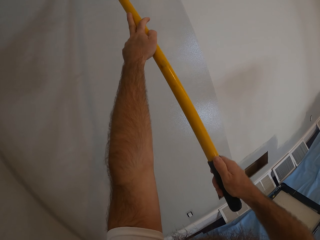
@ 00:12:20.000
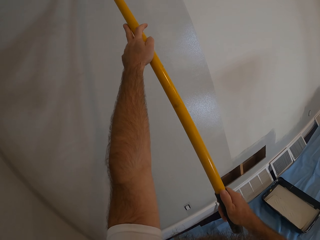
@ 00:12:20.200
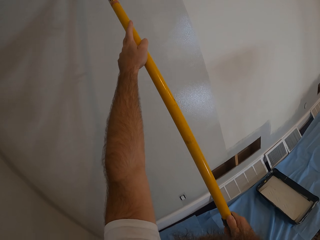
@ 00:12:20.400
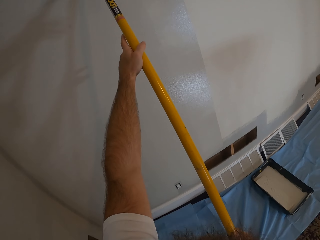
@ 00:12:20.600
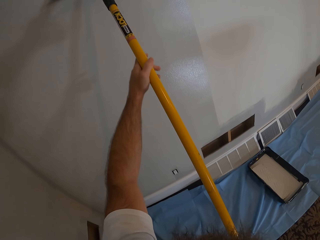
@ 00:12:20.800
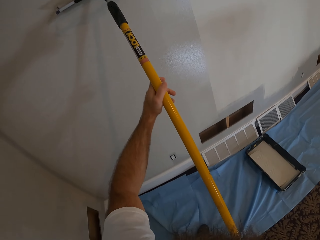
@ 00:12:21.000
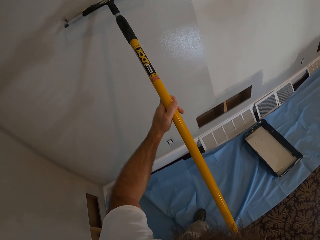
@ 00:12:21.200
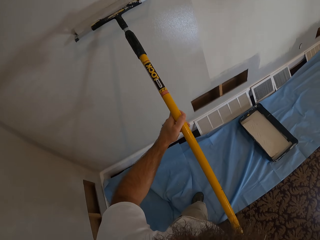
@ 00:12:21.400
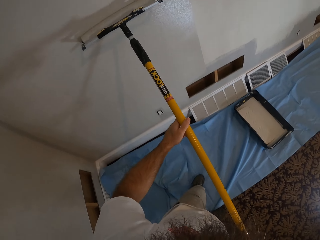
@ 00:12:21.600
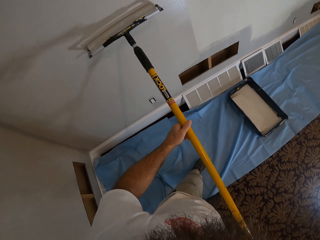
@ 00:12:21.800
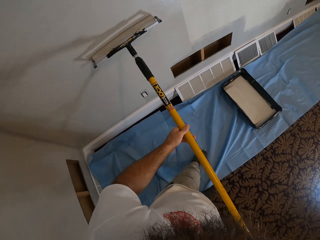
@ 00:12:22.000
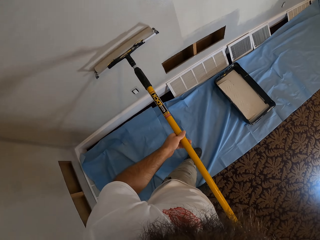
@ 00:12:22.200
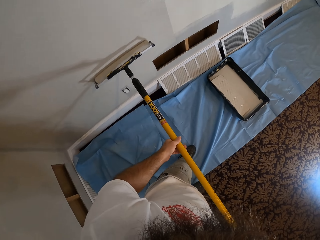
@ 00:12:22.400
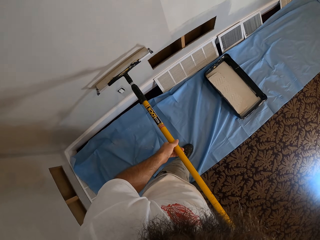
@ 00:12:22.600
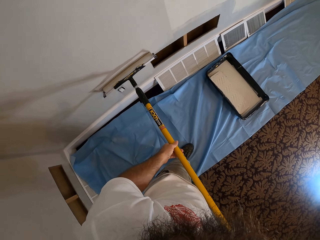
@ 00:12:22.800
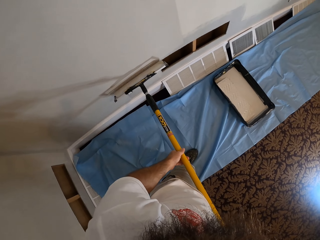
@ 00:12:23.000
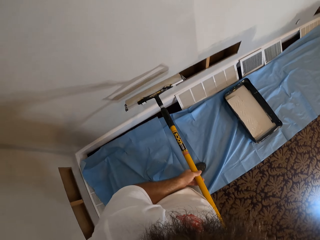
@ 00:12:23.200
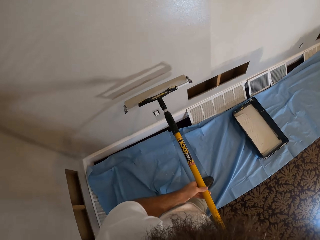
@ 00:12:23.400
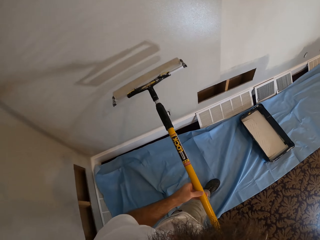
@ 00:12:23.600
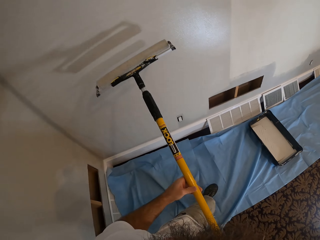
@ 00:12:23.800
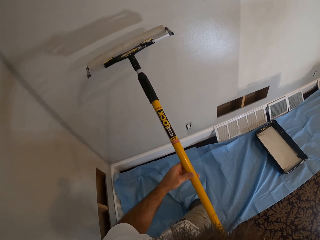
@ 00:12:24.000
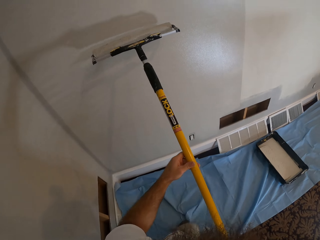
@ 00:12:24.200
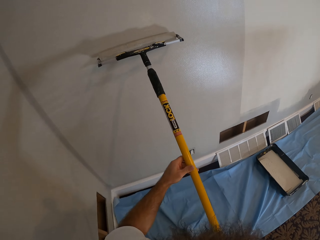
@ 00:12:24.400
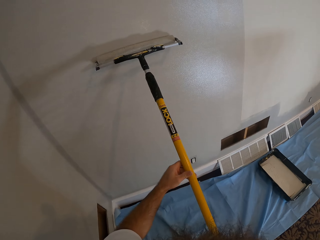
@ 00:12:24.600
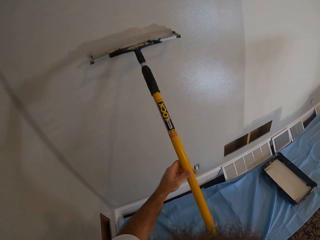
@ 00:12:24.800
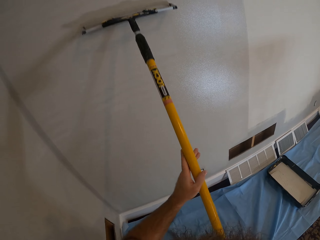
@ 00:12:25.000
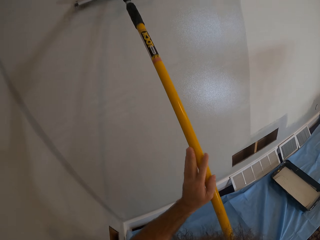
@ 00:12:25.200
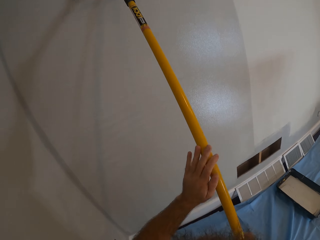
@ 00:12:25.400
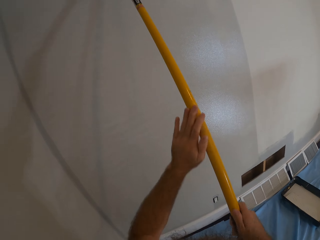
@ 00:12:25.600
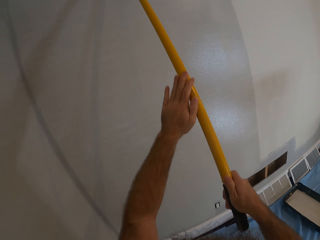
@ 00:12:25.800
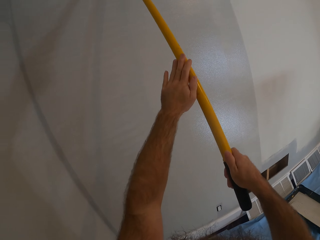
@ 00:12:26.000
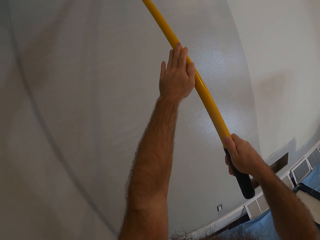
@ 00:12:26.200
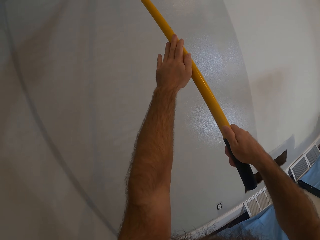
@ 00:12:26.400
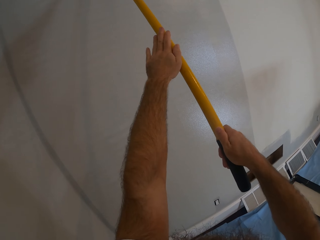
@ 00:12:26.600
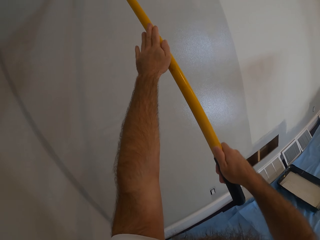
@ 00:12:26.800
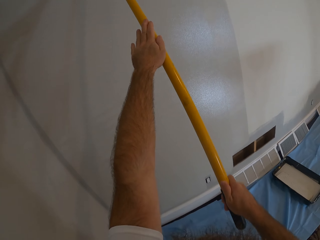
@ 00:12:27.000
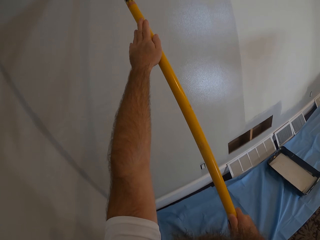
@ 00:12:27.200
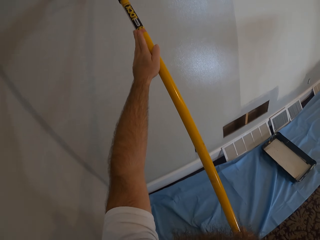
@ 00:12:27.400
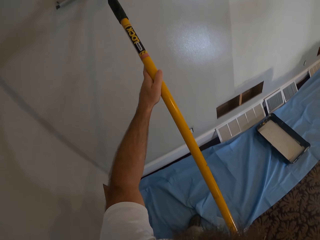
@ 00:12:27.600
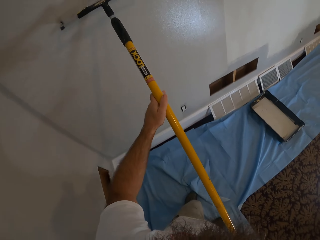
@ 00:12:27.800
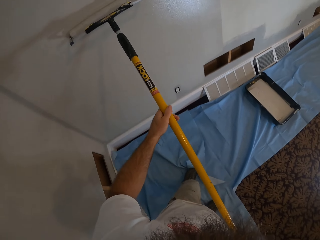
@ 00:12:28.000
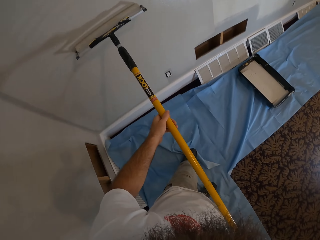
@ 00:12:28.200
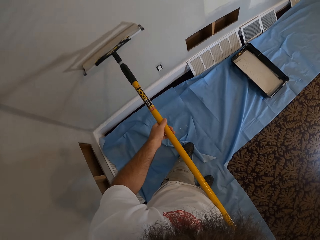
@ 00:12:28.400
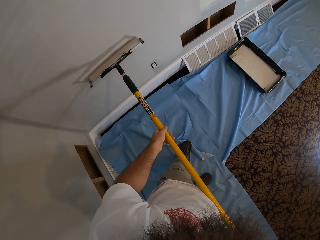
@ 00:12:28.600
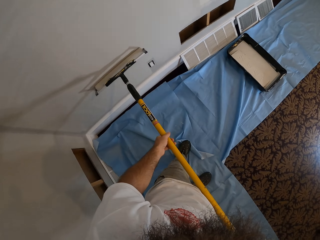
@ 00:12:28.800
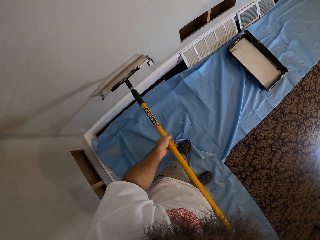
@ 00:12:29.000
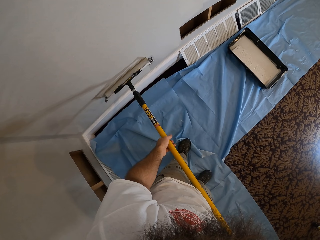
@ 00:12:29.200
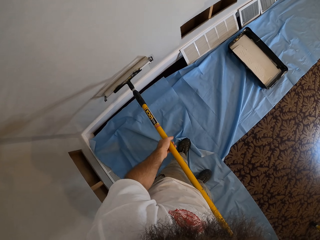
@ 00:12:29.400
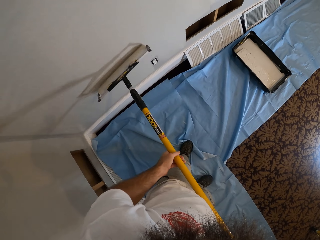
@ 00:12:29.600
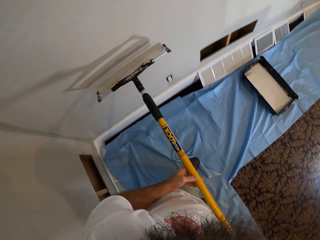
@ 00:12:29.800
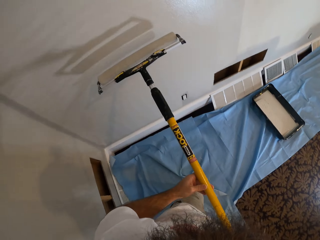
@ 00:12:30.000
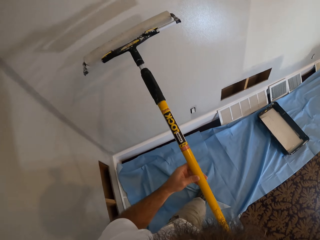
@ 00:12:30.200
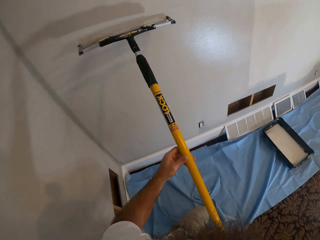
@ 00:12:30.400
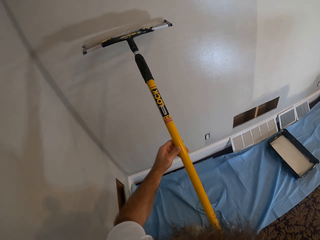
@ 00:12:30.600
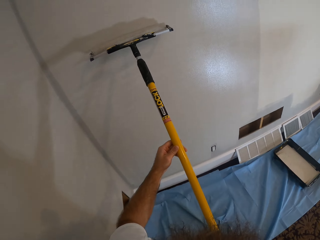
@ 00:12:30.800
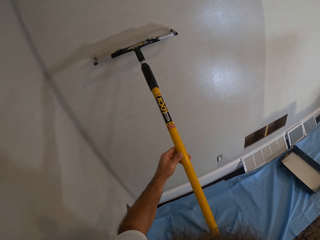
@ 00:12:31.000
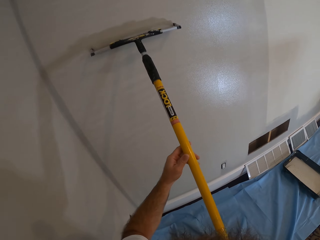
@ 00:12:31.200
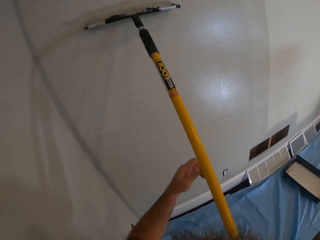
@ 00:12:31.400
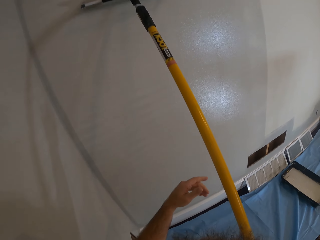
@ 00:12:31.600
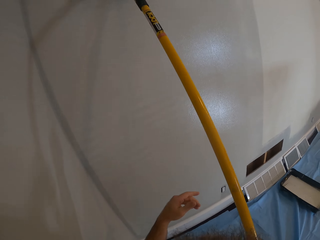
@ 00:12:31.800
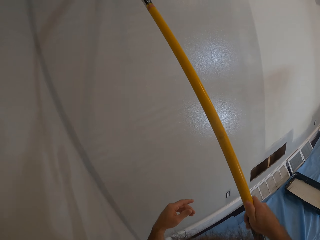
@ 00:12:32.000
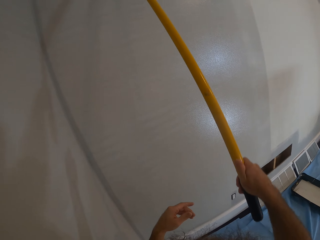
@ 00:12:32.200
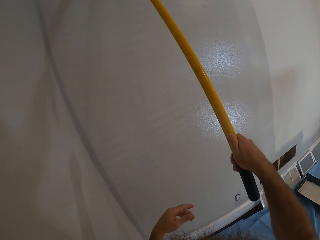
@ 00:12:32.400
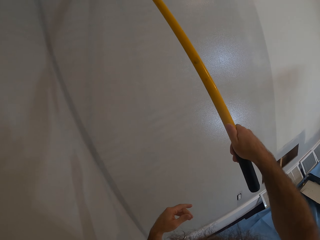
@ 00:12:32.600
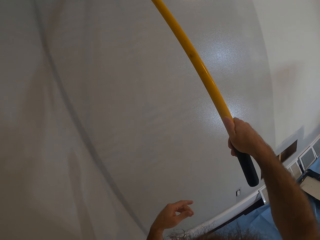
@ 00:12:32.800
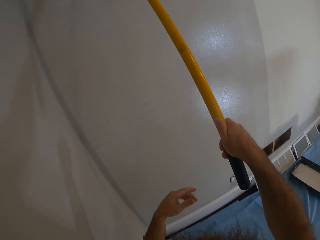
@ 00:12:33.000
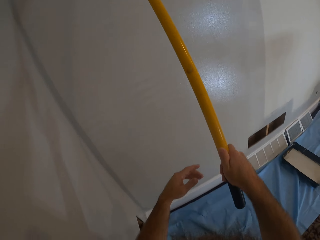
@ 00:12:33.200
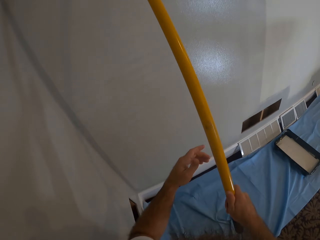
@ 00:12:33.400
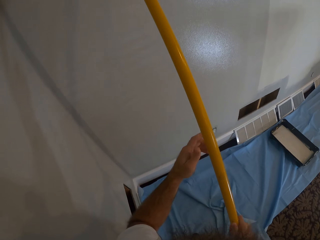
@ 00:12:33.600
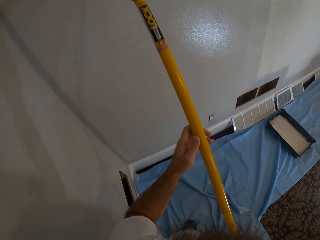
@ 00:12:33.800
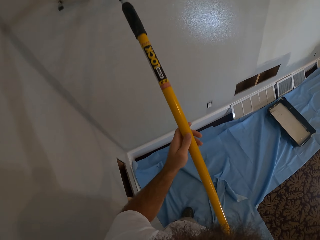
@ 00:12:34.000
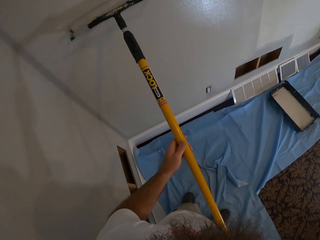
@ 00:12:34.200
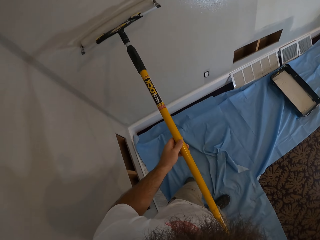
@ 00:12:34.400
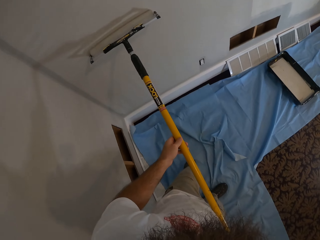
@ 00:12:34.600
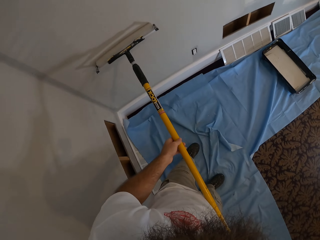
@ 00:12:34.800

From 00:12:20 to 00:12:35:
The camera wearer paints the wall with a roller. They paint the wall with the roller repeatedly.

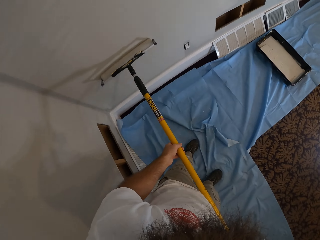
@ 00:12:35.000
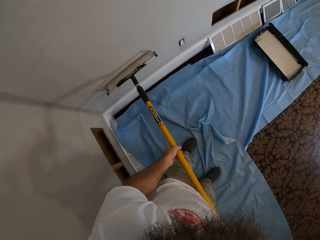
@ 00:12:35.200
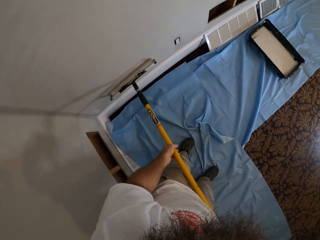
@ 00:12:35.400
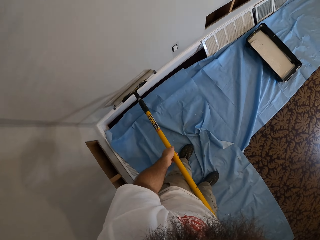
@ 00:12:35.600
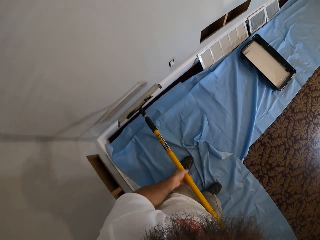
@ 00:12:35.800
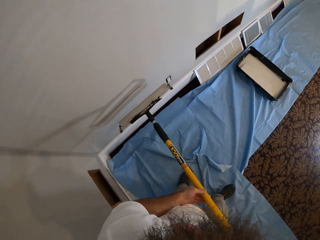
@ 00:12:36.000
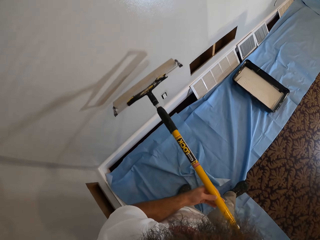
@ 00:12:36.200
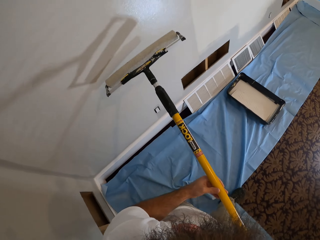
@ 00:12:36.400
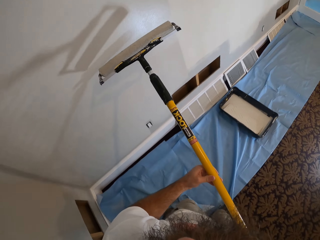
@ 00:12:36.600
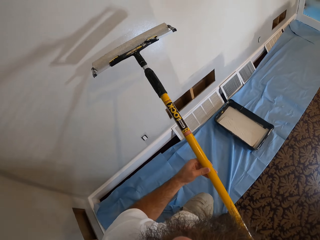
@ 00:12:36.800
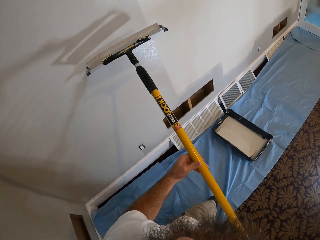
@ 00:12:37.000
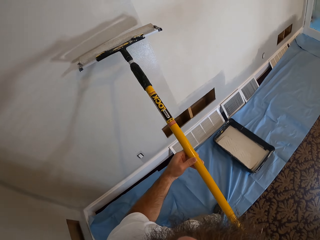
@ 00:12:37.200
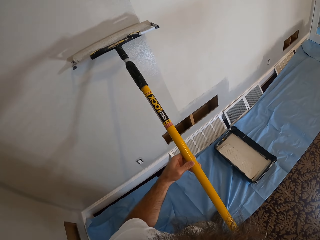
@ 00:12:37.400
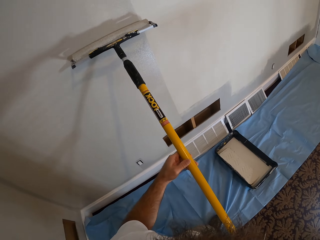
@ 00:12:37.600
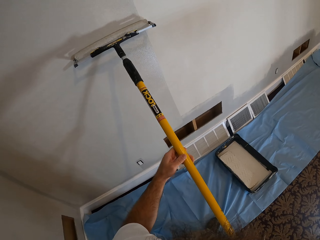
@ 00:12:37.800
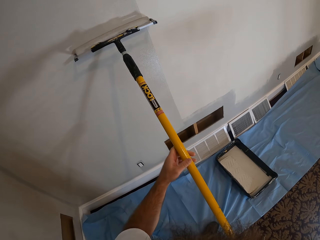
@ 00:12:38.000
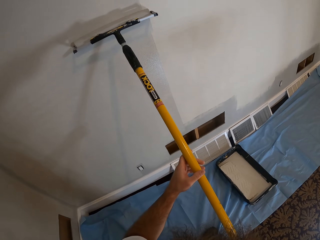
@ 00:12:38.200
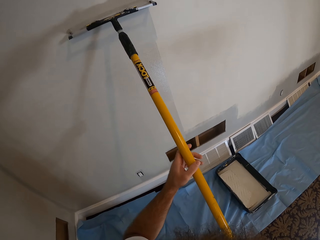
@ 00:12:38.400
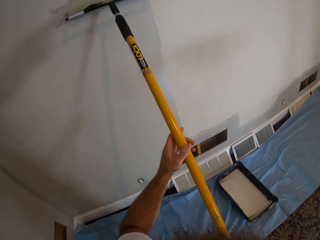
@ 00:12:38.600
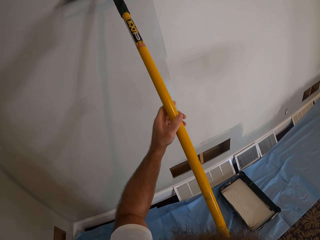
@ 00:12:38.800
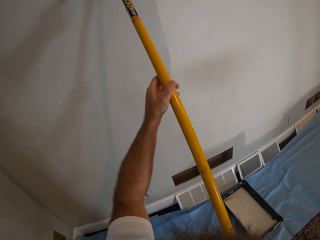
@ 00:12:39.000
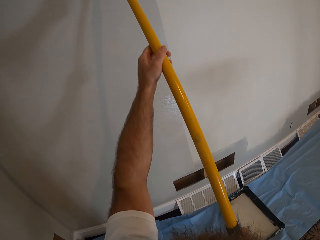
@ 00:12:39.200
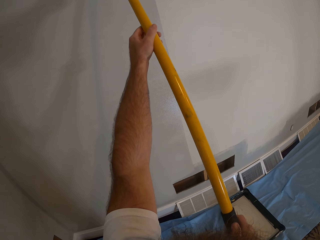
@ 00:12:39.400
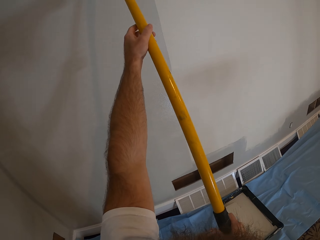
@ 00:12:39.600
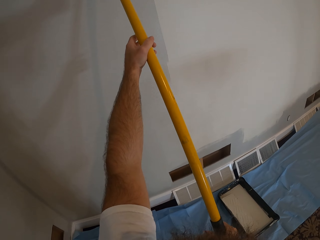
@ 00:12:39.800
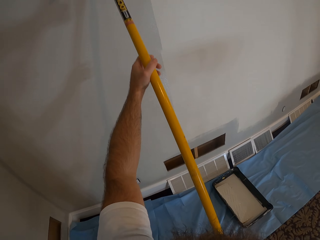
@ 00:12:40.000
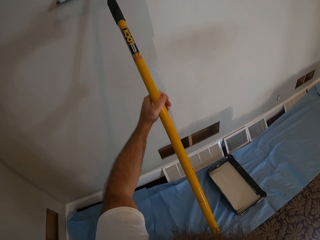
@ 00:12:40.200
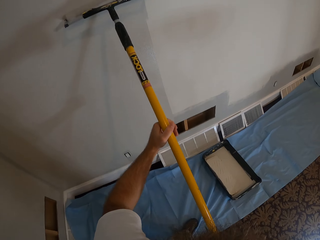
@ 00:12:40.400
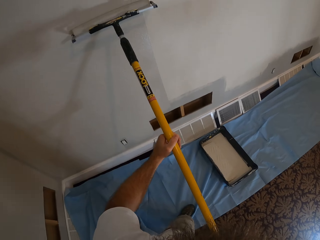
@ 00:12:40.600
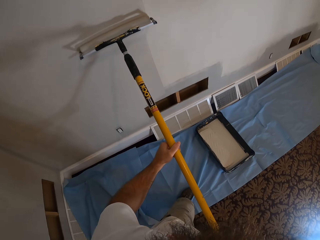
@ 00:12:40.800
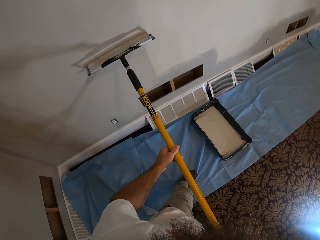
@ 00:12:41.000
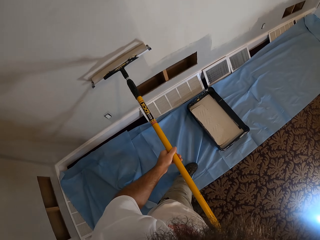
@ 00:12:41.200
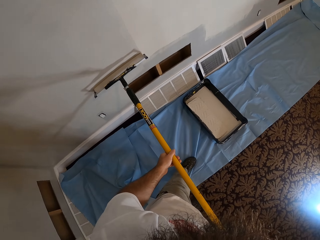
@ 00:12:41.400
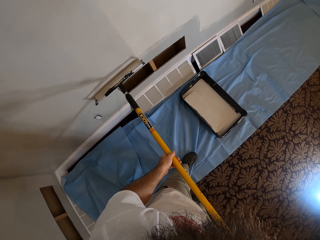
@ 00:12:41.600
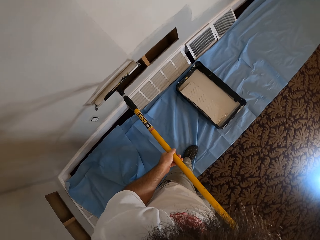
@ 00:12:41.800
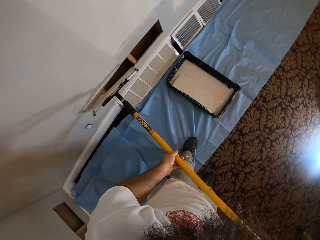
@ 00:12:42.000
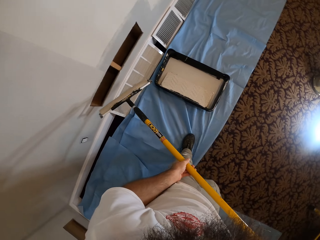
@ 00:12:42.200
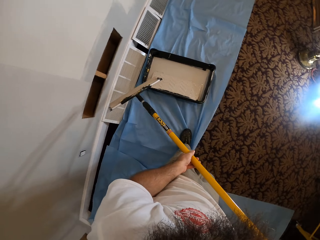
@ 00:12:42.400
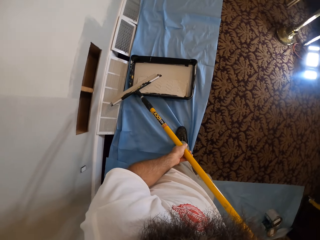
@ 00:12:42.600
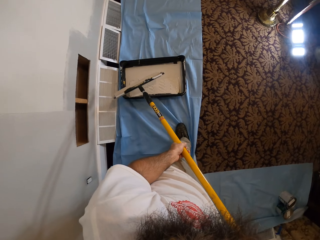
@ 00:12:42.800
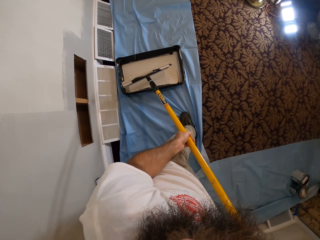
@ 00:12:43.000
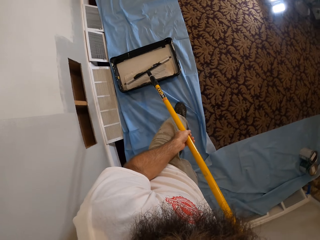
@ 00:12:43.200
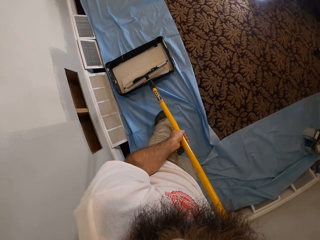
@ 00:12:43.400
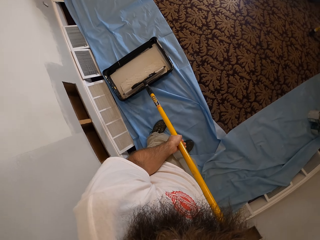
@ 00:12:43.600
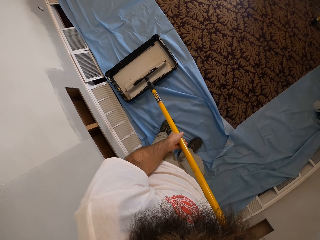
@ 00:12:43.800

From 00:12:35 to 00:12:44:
The camera wearer paints the wall with a roller.
